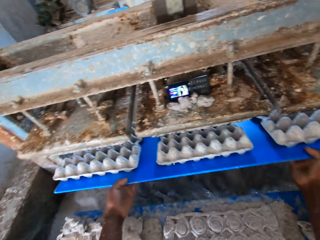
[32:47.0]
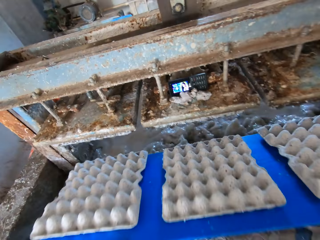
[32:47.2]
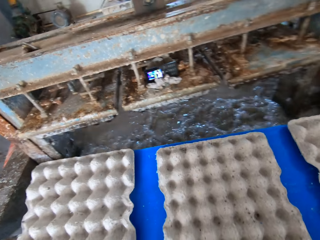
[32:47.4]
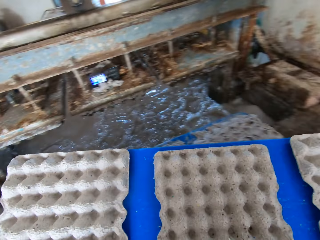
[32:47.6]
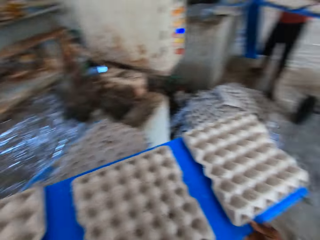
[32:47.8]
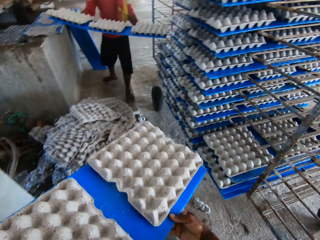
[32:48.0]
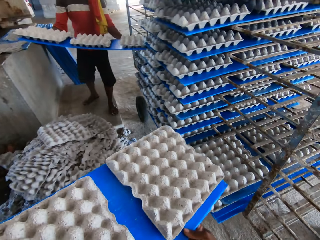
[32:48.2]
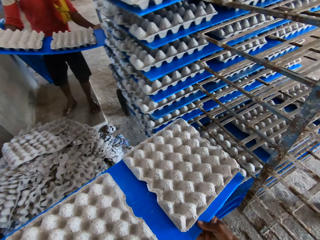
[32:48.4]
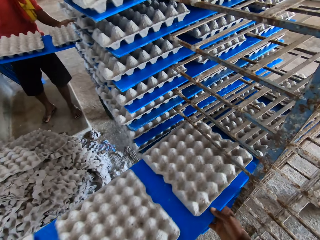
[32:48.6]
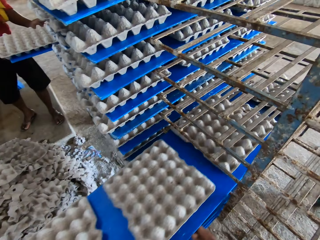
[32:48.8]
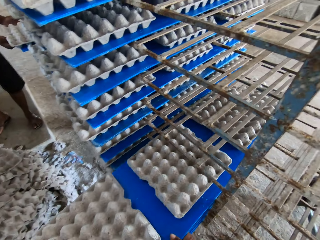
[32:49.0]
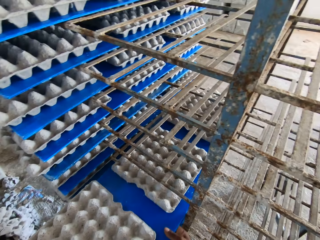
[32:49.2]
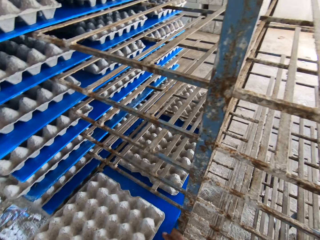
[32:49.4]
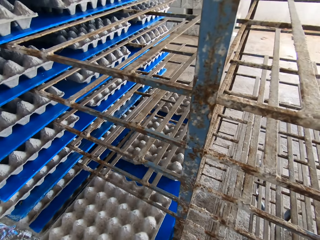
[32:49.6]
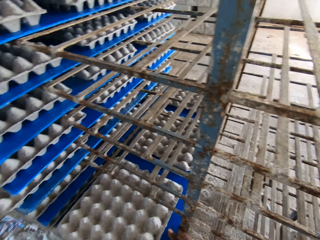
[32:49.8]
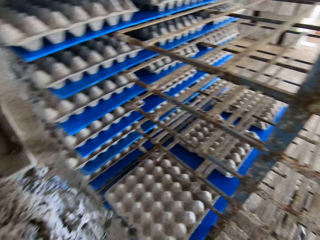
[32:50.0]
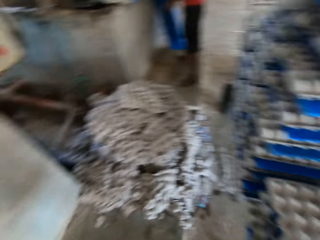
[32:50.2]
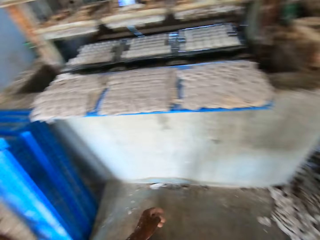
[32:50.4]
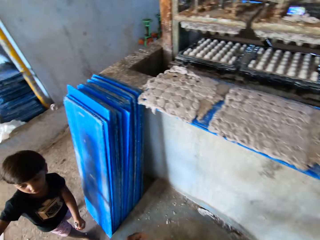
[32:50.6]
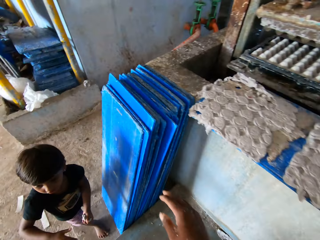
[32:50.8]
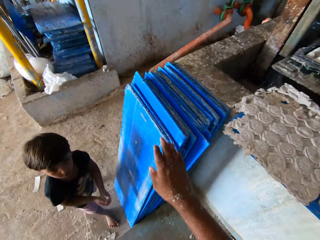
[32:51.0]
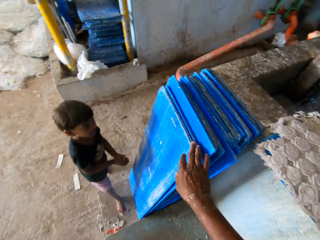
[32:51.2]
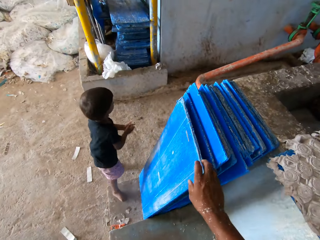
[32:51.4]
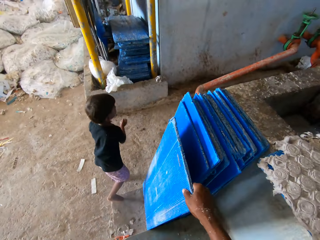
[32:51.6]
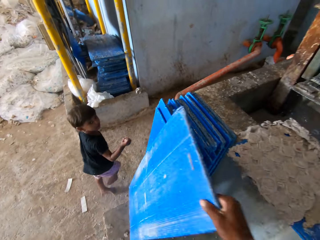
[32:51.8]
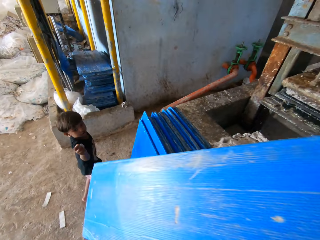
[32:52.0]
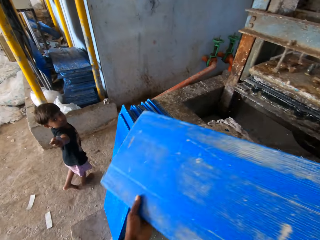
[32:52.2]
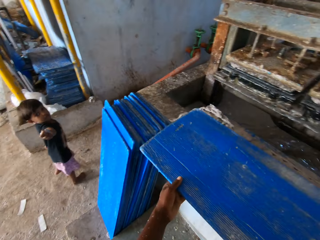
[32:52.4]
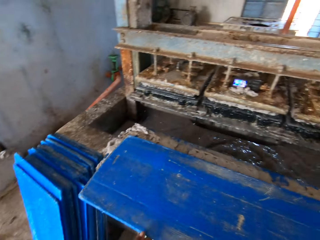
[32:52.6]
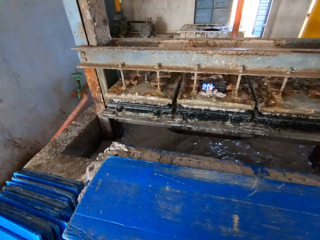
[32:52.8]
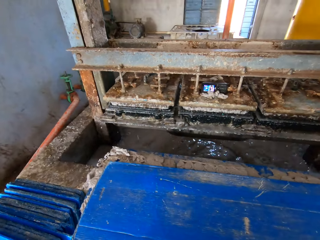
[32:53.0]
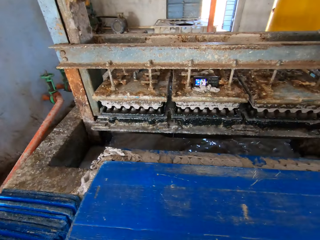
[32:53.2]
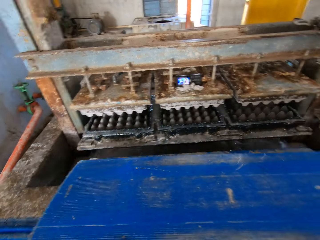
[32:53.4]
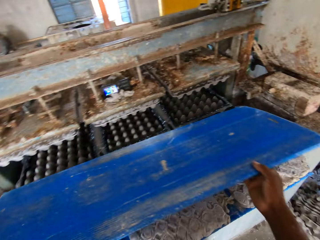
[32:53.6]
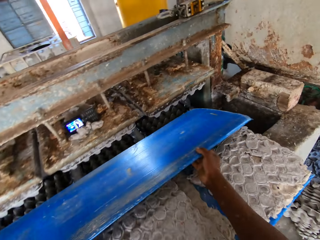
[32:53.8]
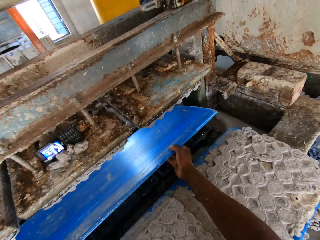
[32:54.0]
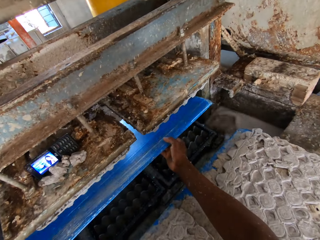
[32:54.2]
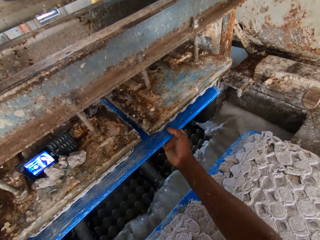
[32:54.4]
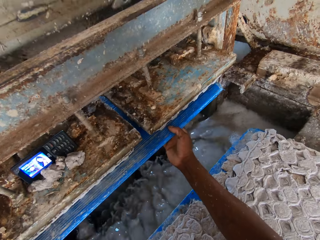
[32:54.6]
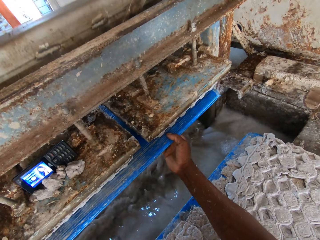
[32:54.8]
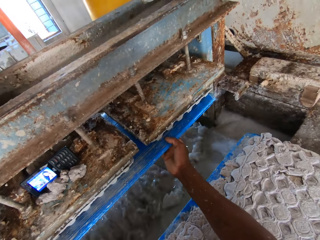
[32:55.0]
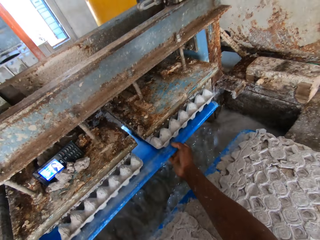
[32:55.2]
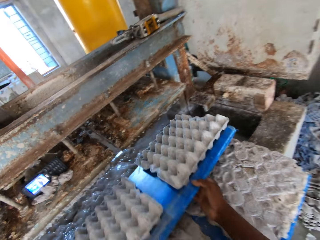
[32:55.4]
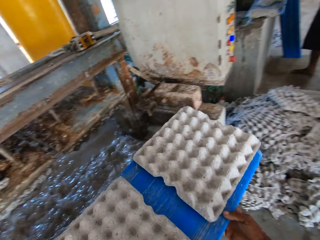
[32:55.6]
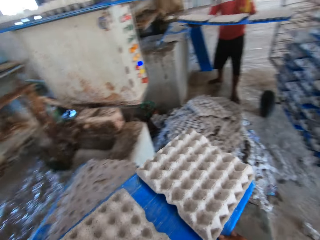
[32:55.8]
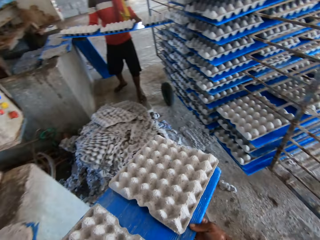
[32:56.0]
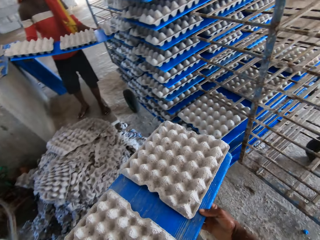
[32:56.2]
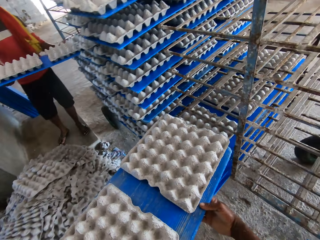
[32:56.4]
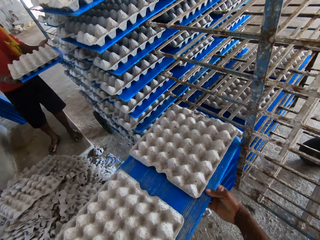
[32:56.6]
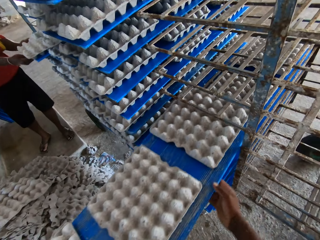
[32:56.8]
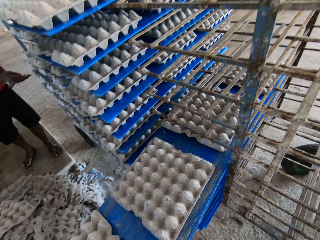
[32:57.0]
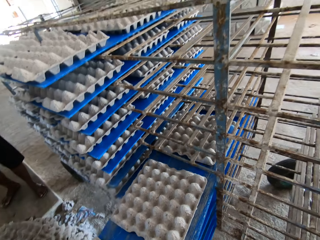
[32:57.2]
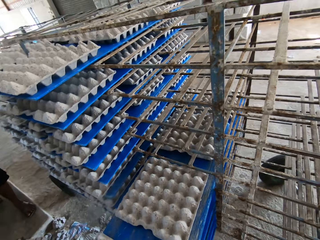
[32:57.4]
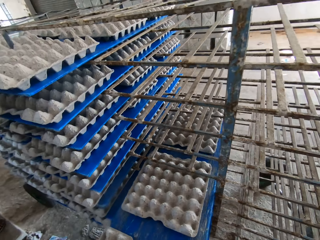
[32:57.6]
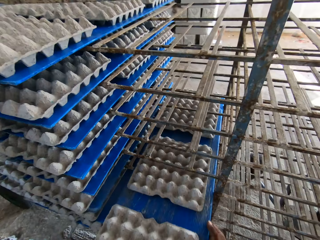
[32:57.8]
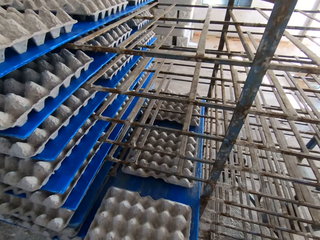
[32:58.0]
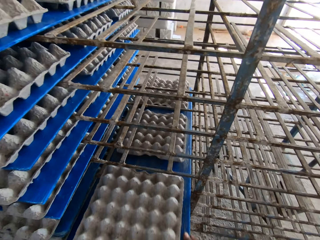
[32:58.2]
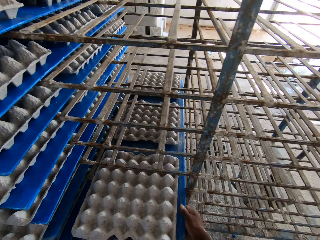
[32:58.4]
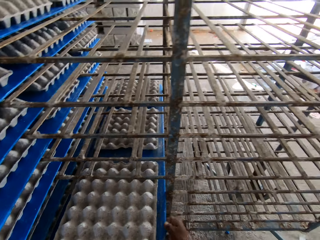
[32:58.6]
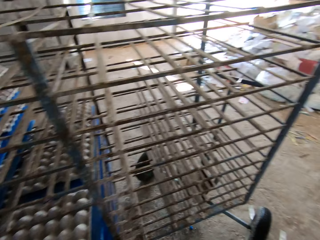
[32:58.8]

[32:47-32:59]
The man sets the tray of egg crates in his hands in the shelf in the factory. The camera wearer sets the tray of egg crates in his hands in the shelf in the factory. The boy walks away from trays on the floor. The camera wearer picks up a tray on the floor with his right hand. He drops the tray in his hands on the slab around the egg crate machine. He puts the tray in his hands in the egg crate machine. He removes the tray in his hands from the egg crate machine, with egg crates on the tray. The man sets the tray of egg crates in his hands in the shelf in the factory. The camera wearer sets the tray of egg crates in his hands in the shelf in the factory.

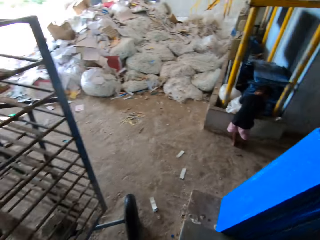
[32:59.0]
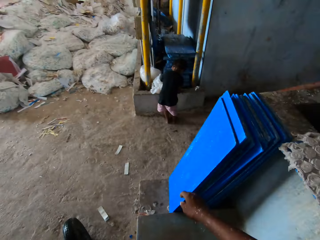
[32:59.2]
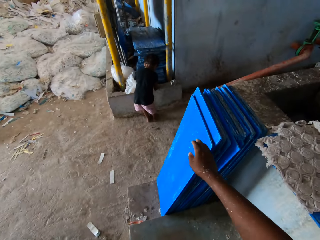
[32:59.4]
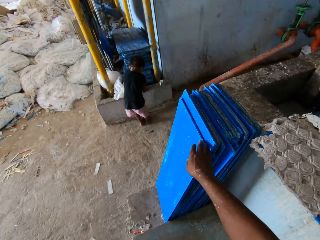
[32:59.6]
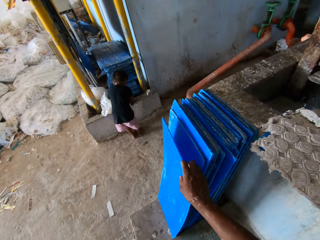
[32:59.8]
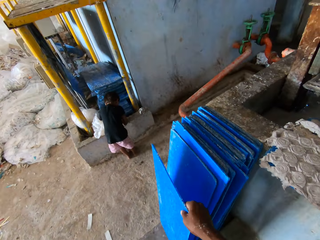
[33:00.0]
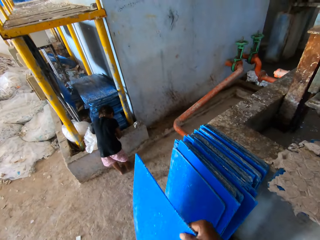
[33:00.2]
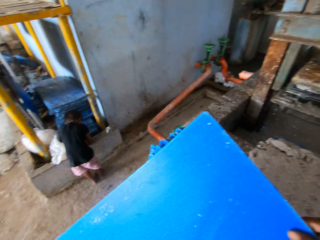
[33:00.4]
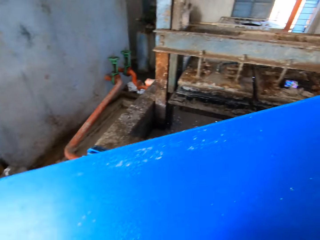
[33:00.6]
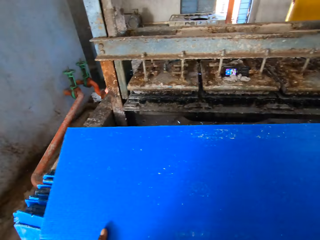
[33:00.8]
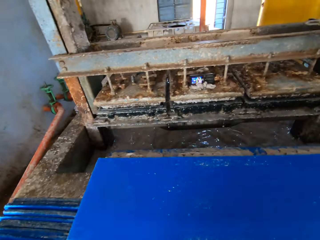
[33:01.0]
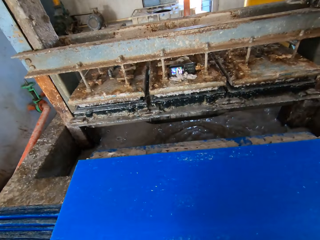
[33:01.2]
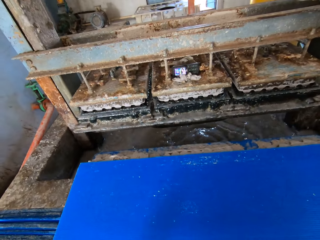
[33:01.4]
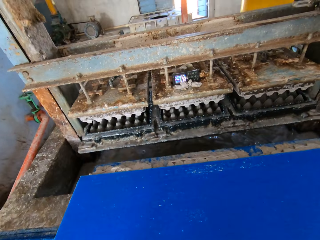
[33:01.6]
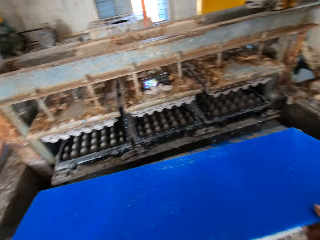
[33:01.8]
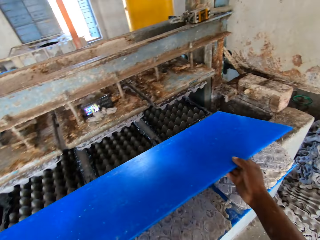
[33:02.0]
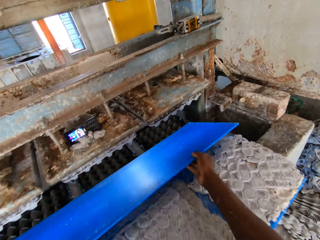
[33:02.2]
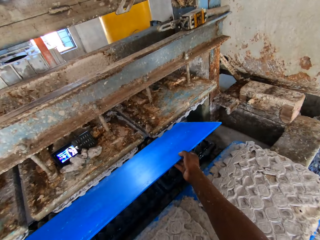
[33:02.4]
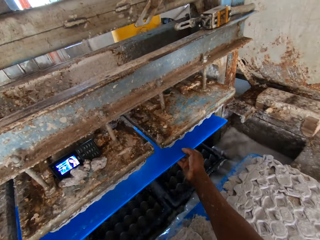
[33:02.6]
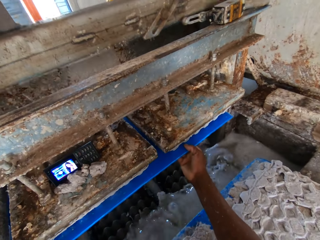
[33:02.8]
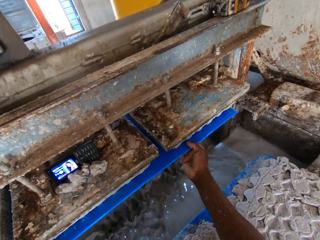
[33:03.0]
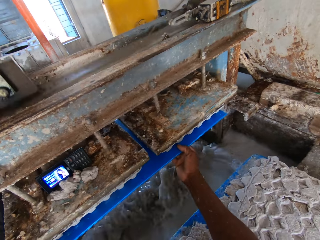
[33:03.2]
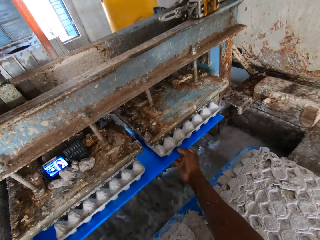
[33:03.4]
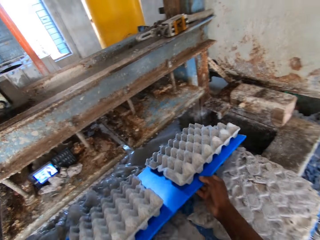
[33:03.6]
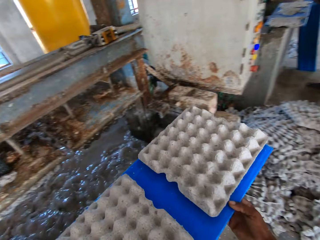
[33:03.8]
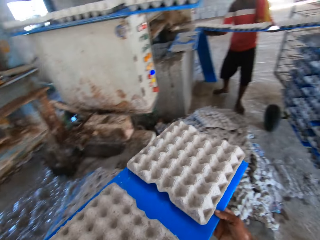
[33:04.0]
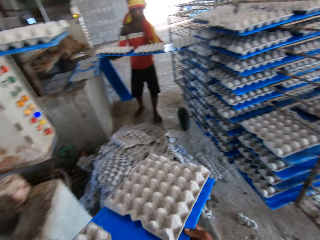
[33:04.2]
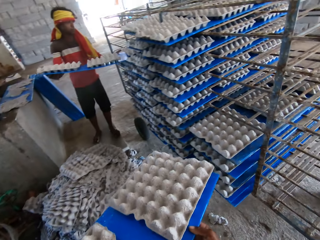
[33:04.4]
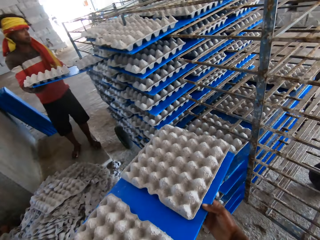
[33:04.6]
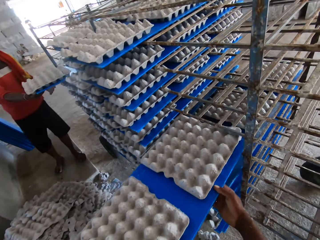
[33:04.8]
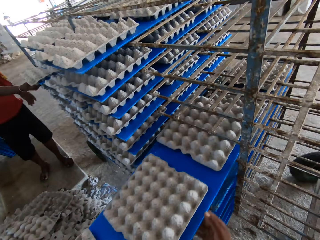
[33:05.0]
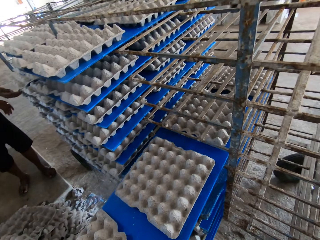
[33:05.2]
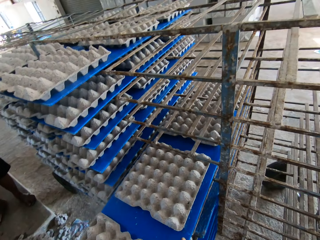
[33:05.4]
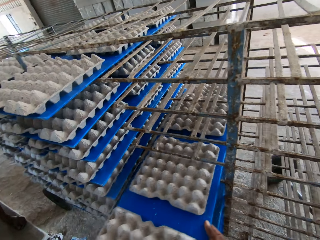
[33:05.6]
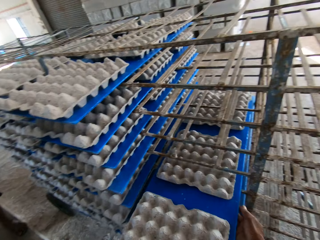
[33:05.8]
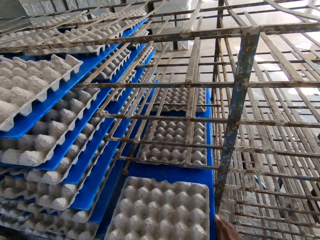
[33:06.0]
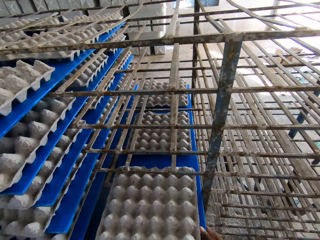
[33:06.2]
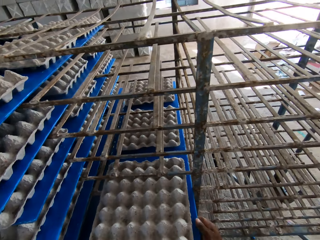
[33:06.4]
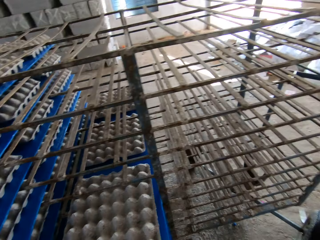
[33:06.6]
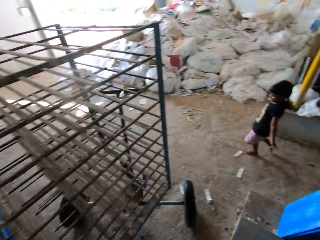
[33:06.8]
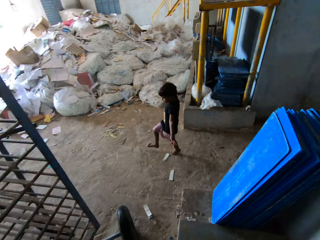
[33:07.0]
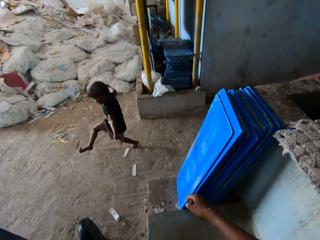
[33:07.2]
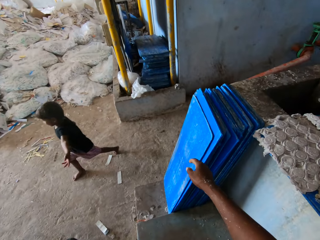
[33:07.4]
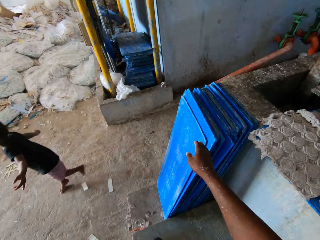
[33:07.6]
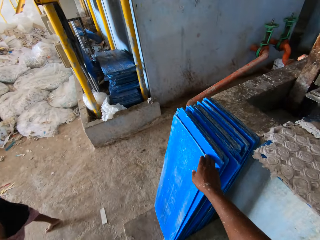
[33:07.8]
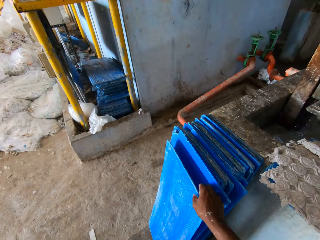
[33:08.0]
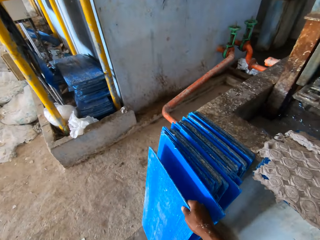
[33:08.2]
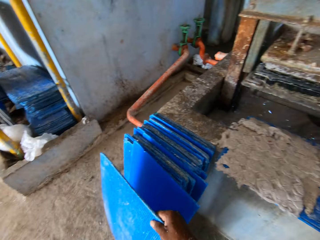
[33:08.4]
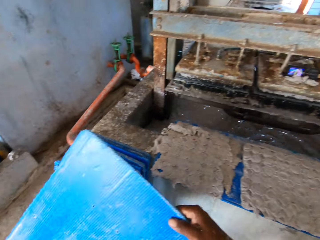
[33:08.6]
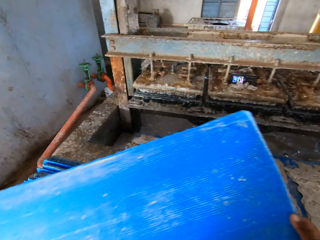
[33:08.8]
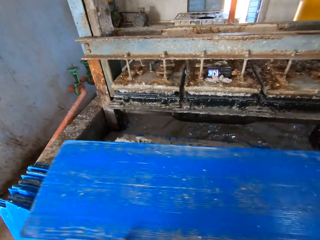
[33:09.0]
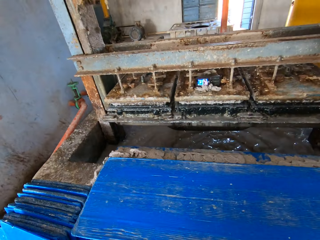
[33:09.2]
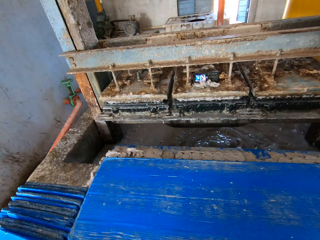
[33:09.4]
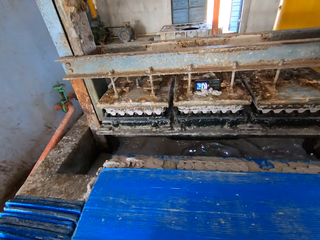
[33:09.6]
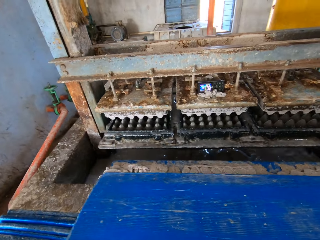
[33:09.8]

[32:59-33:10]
The boy plays on the slab with both hands. The camera wearer picks up a tray on the floor with his right hand. He drops the tray in his hands on the slab around the egg crate machine. He puts the tray in his hands in the egg crate machine. He removes the tray in his hands from the egg crate machine, with egg crates on the tray. The man sets the tray of egg crates in his hands in the shelf in the factory. The camera wearer sets the tray of egg crates in his hands in the shelf in the factory. The boy plays in the factory. The camera wearer picks up a tray on the floor with his right hand.
